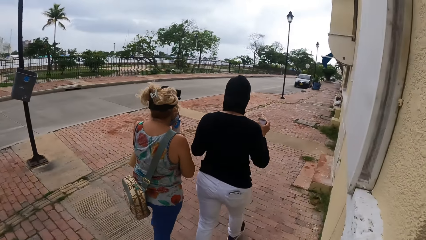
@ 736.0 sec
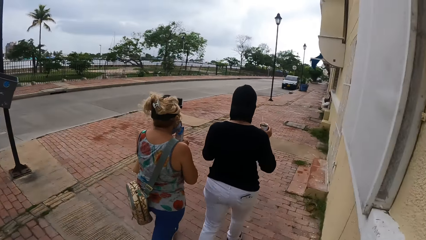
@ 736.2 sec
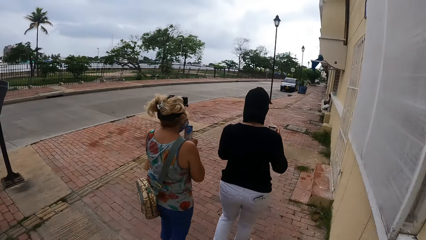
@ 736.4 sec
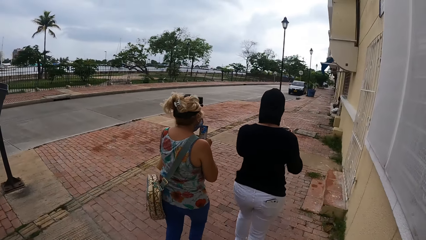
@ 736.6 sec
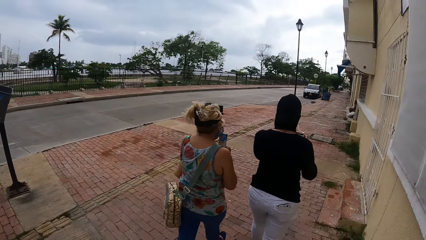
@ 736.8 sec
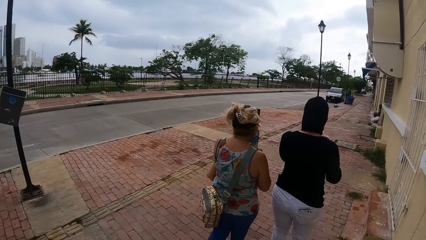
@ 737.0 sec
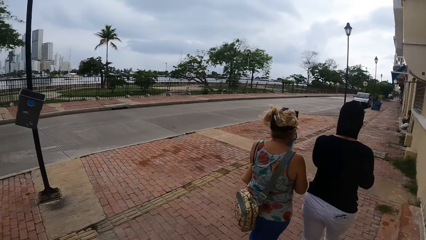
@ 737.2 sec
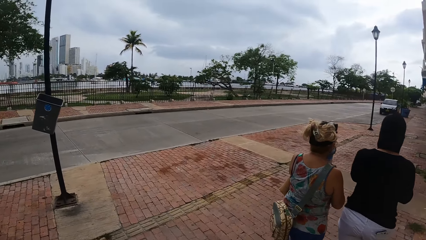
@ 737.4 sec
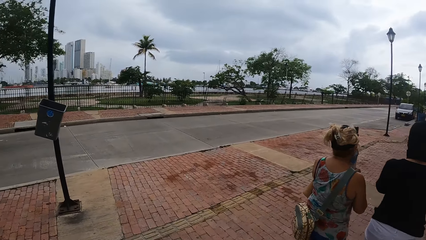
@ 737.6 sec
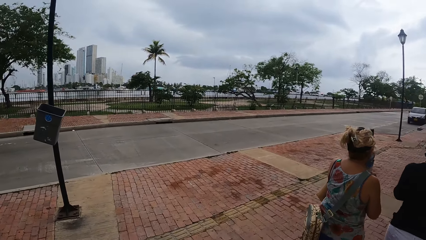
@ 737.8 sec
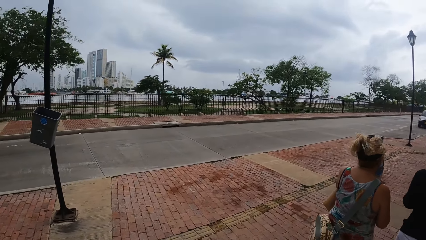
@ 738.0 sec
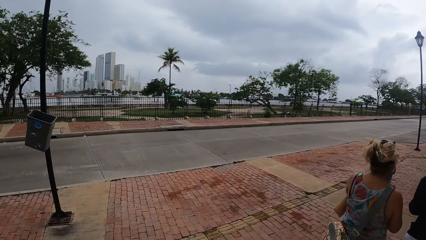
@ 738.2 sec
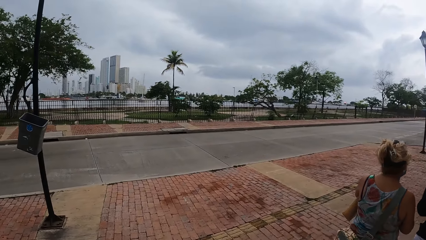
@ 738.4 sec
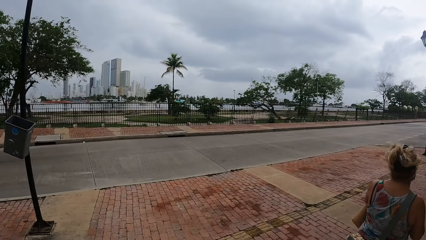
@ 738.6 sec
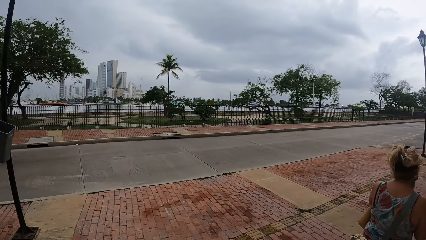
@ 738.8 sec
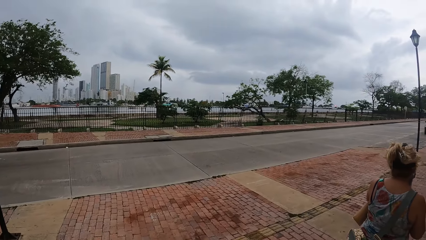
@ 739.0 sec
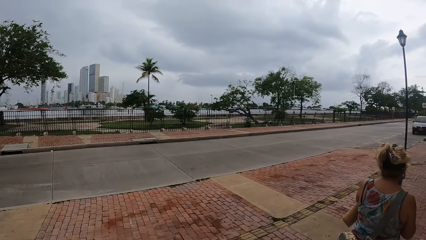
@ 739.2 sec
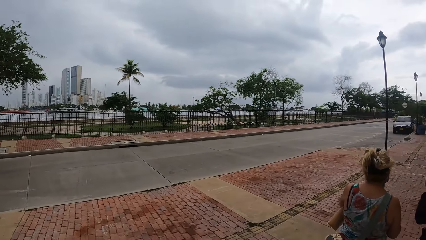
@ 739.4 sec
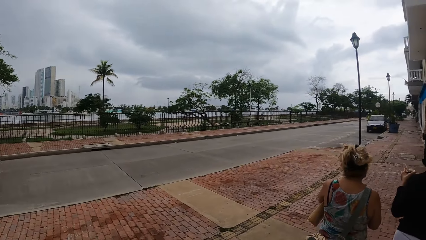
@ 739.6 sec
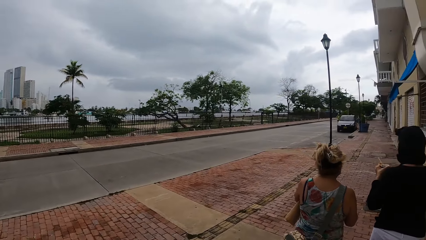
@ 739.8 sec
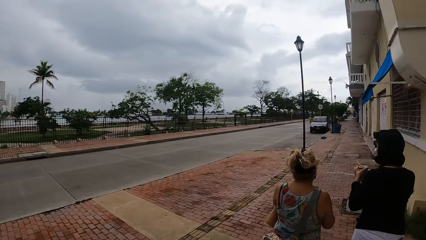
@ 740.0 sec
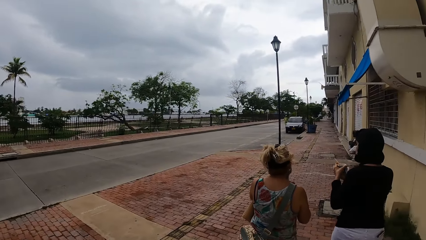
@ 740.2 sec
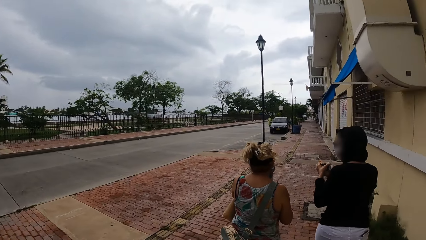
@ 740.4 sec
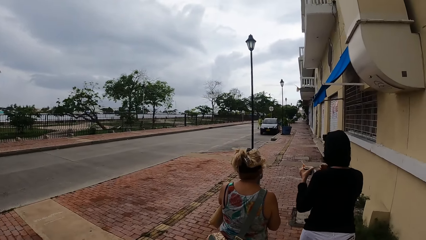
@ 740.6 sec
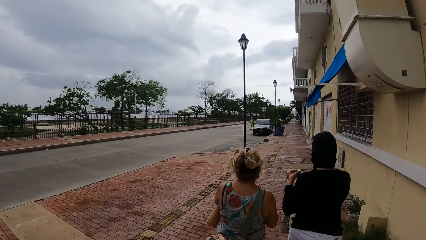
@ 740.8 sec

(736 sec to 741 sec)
The camera wearer walks along the sidewalk.

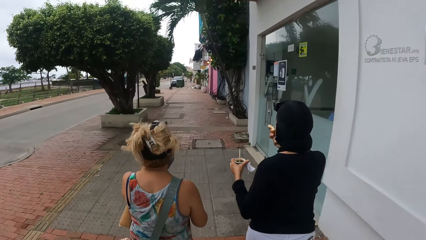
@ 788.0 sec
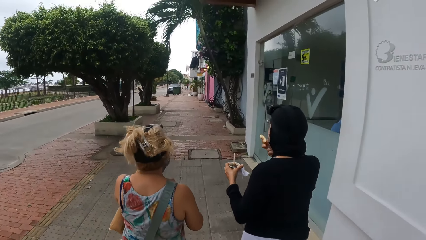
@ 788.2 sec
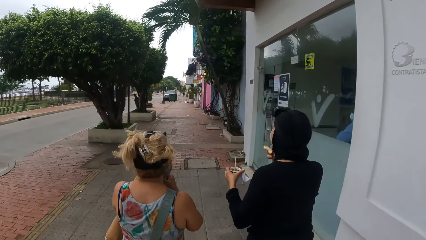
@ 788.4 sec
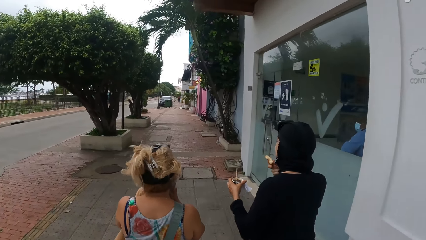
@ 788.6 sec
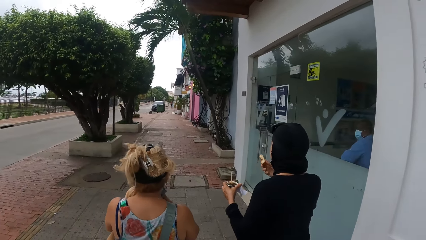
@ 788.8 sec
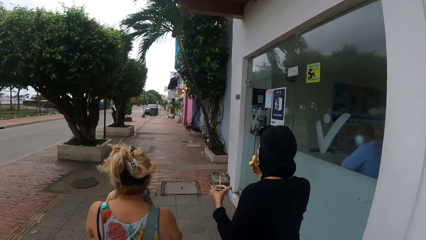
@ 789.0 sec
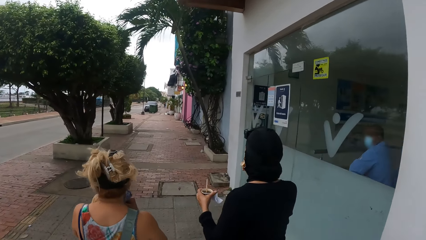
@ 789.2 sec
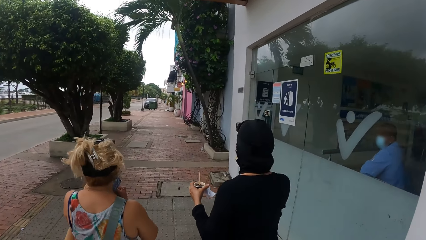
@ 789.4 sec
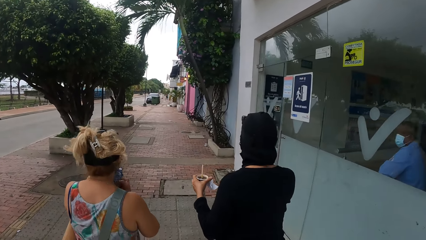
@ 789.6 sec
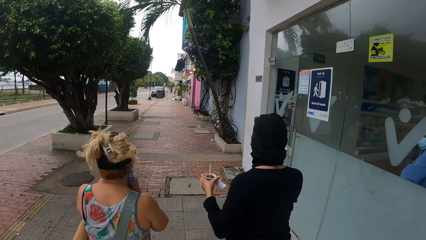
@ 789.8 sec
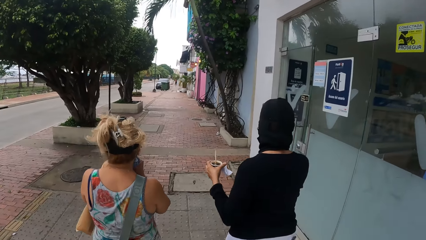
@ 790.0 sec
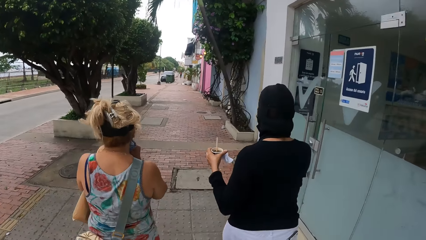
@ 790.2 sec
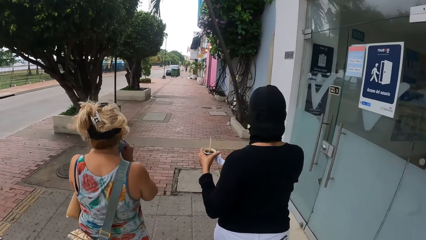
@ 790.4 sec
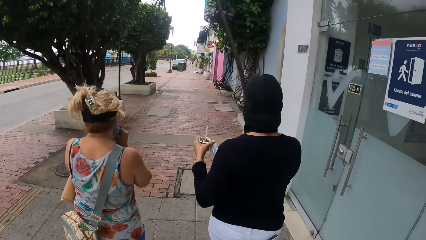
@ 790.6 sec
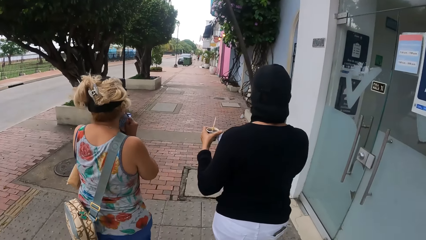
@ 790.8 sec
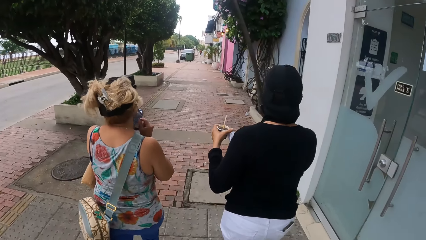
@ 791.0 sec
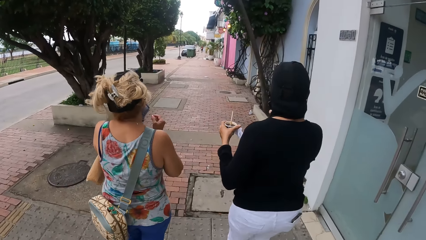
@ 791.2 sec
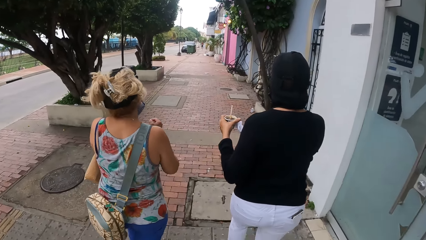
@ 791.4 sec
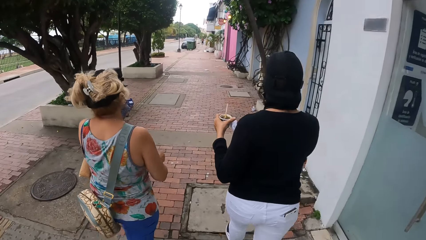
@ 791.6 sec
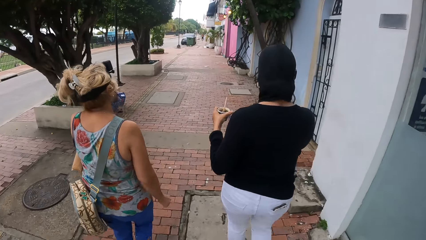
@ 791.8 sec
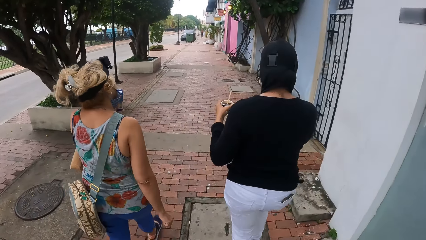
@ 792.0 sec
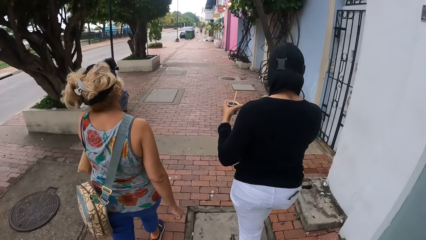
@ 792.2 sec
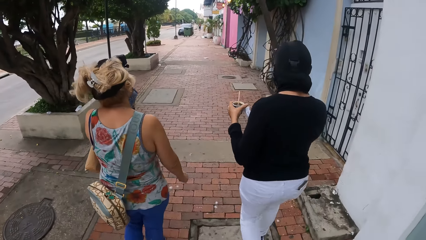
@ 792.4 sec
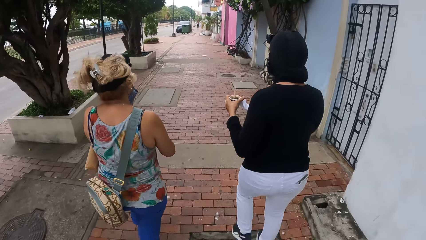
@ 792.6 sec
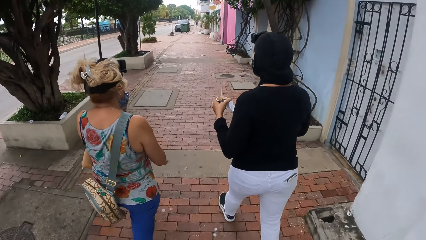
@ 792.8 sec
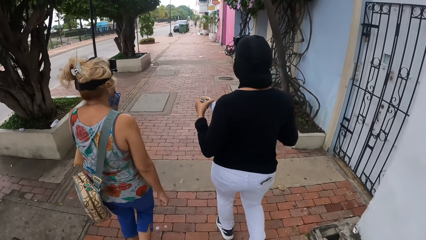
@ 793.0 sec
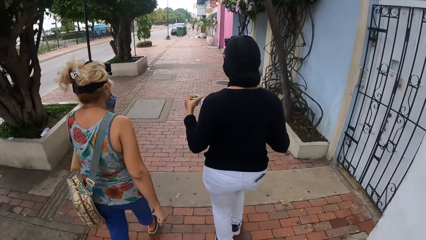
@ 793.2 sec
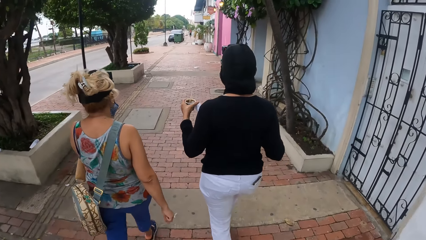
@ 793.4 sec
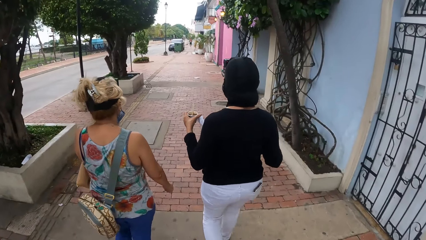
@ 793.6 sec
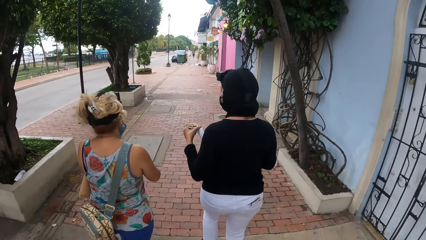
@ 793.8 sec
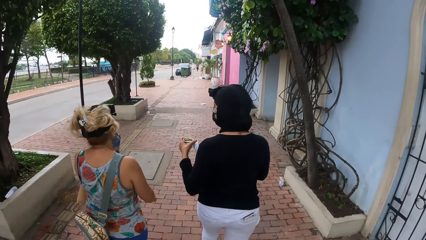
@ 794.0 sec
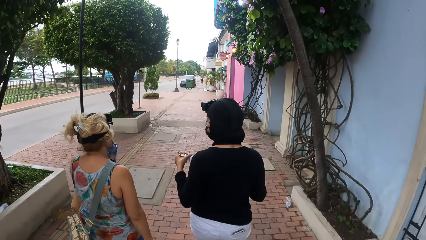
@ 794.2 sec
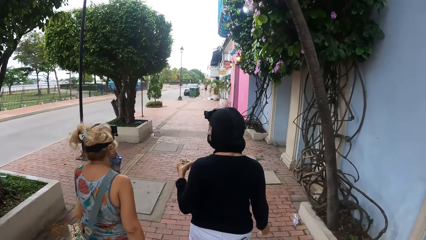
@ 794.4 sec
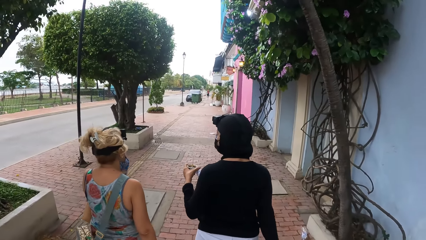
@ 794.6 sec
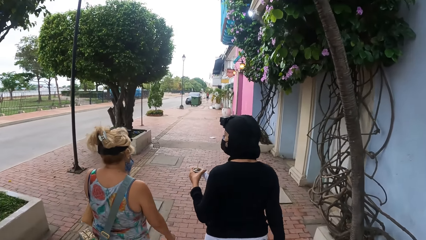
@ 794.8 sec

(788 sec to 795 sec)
A person eats bread.

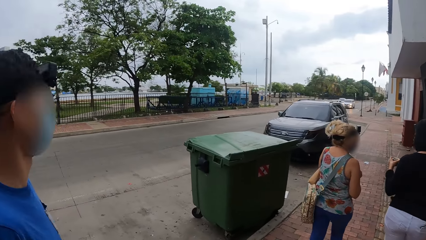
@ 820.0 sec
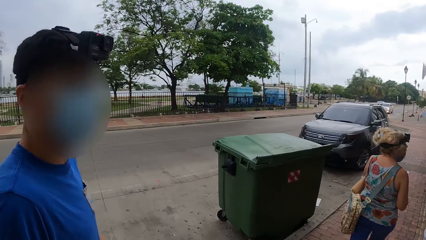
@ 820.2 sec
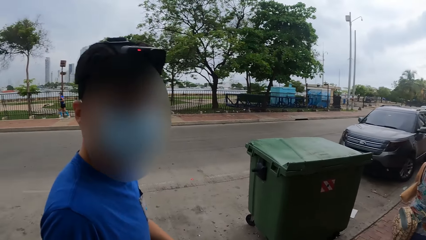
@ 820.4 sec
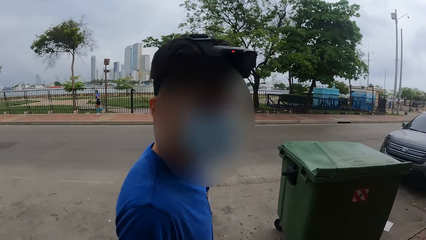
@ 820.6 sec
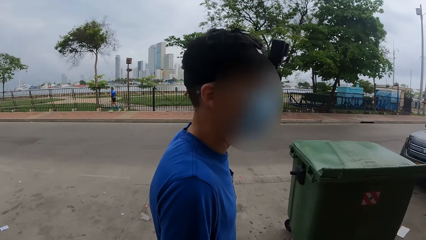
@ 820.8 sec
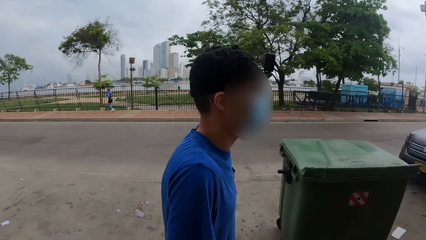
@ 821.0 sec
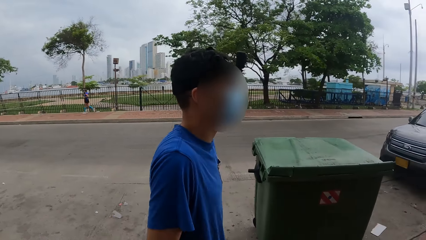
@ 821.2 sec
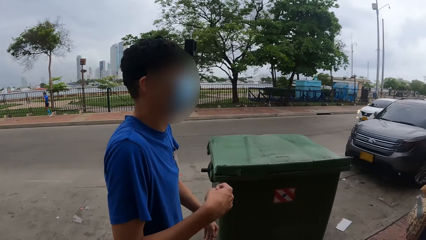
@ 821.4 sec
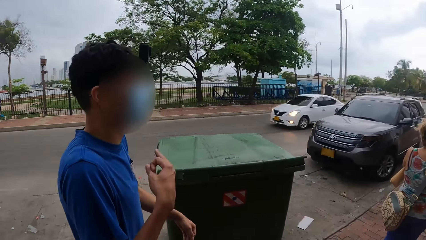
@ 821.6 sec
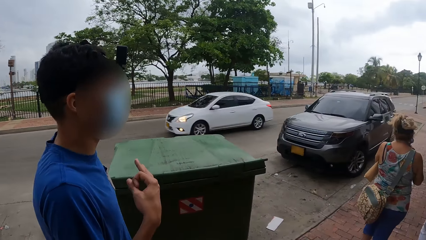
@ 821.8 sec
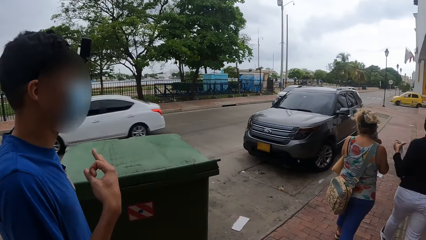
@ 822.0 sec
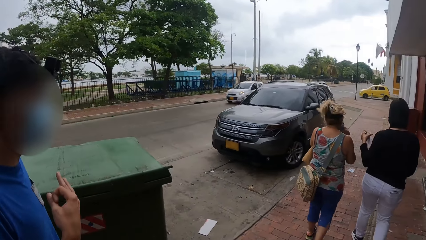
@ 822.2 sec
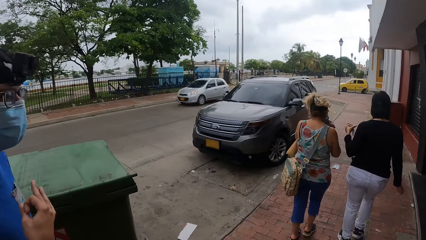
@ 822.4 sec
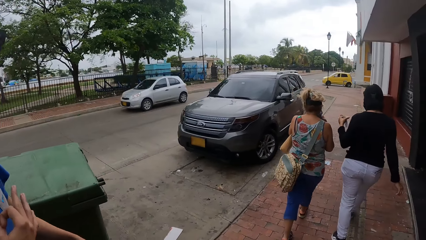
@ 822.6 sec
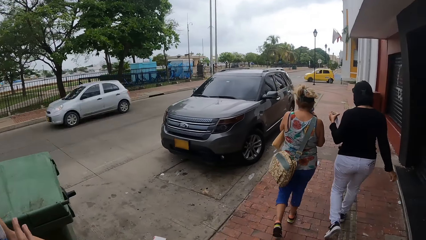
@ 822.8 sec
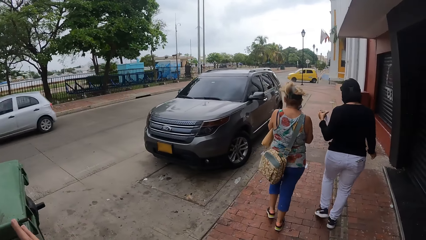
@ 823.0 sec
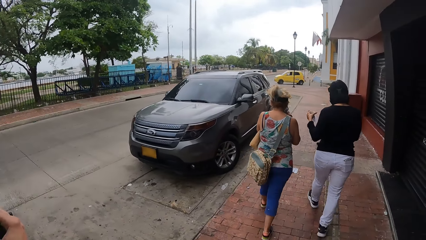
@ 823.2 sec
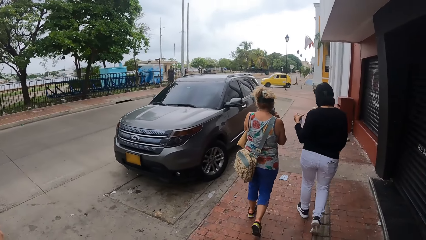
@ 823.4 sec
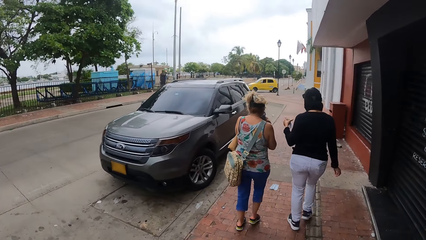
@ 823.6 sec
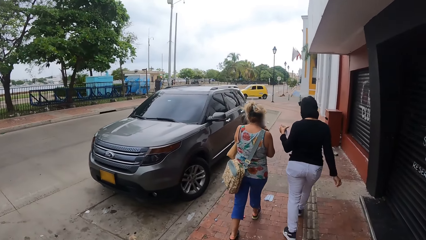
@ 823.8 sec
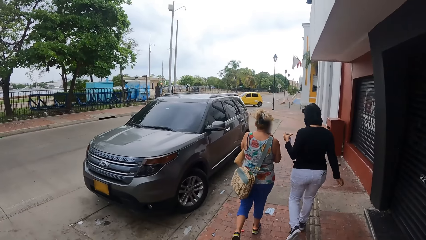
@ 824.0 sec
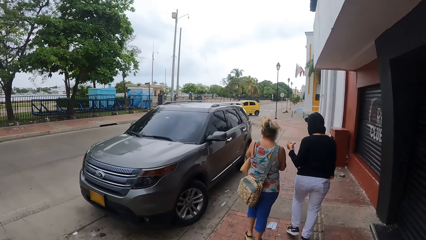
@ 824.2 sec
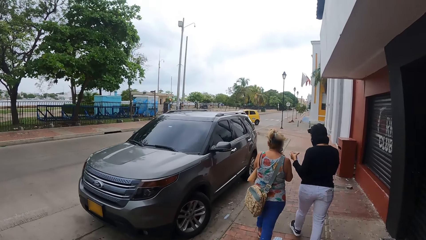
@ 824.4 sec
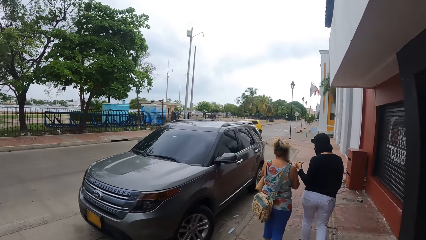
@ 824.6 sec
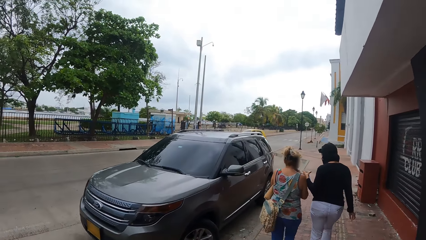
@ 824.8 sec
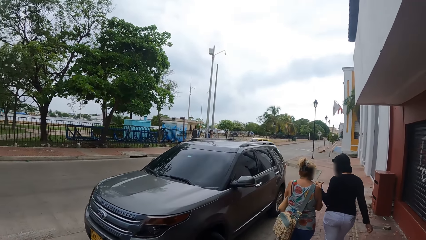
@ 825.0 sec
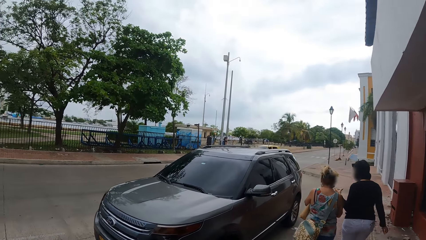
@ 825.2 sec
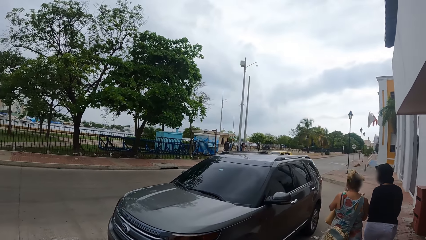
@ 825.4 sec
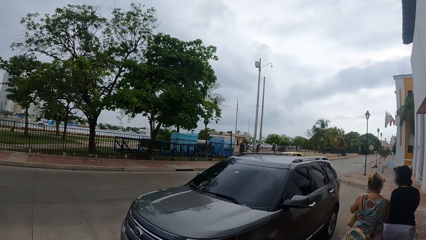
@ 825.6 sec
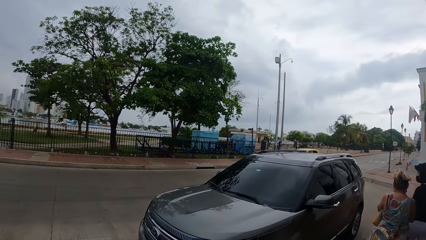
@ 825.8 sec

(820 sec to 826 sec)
The camera wearer converses with a person.
